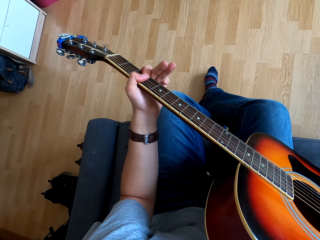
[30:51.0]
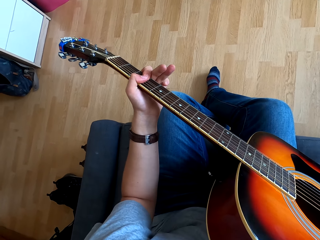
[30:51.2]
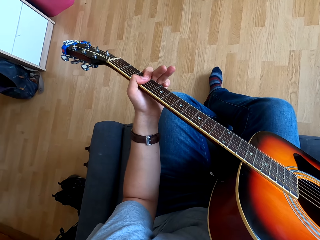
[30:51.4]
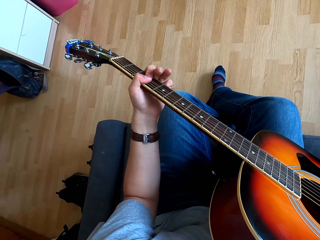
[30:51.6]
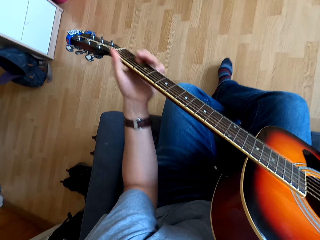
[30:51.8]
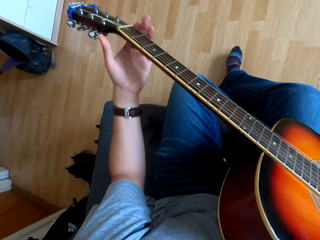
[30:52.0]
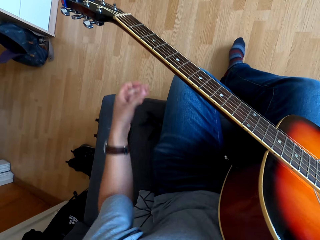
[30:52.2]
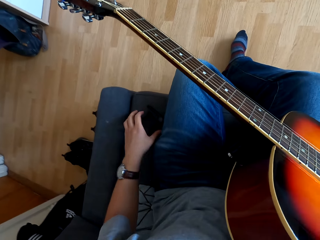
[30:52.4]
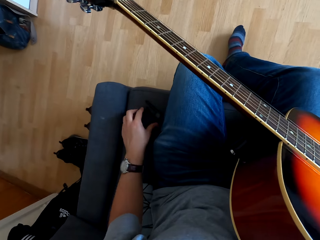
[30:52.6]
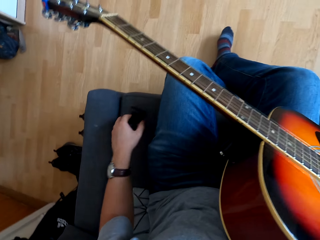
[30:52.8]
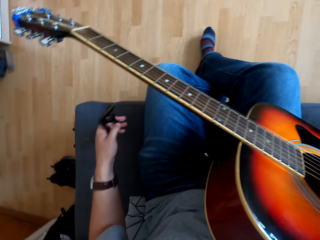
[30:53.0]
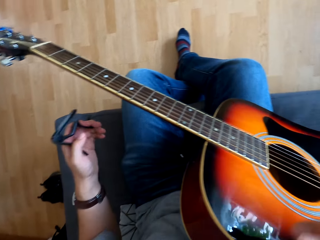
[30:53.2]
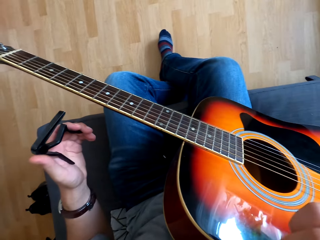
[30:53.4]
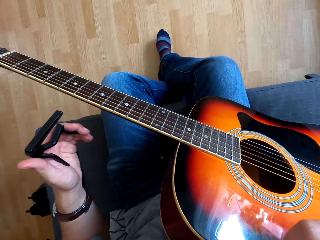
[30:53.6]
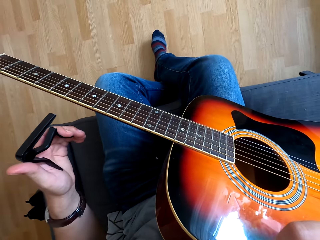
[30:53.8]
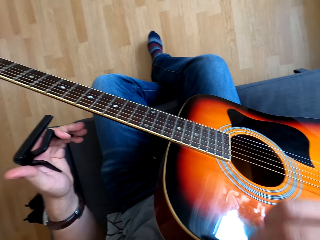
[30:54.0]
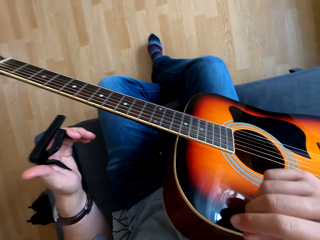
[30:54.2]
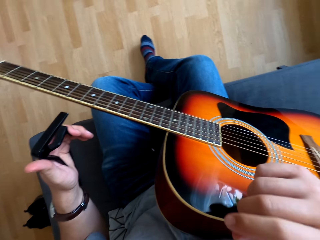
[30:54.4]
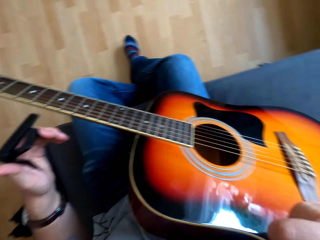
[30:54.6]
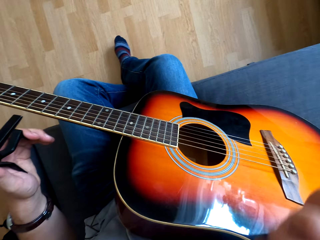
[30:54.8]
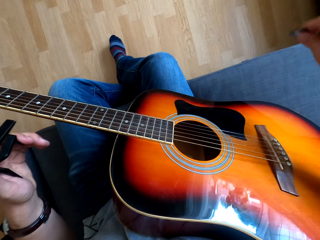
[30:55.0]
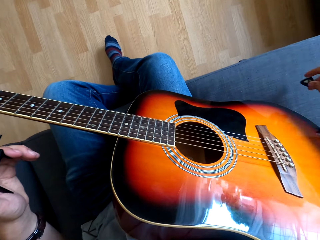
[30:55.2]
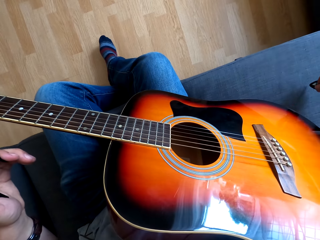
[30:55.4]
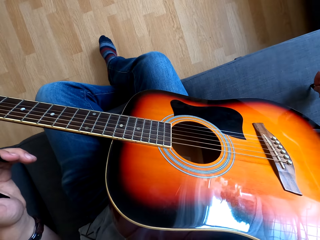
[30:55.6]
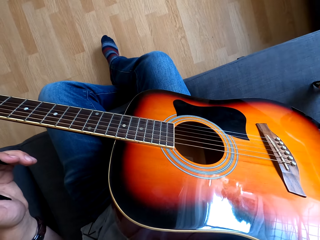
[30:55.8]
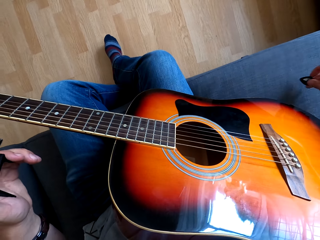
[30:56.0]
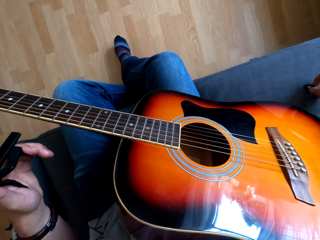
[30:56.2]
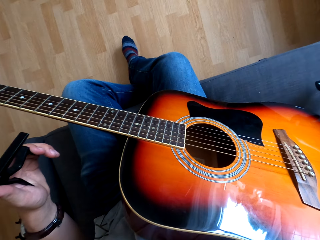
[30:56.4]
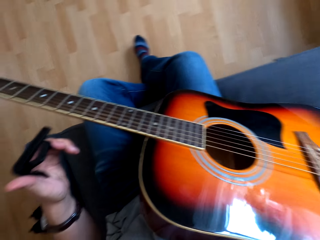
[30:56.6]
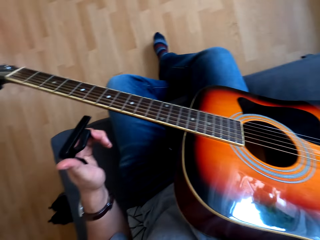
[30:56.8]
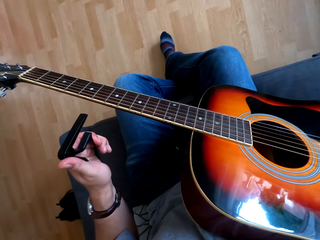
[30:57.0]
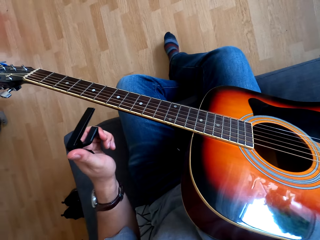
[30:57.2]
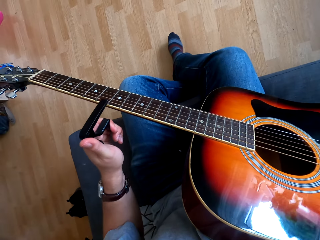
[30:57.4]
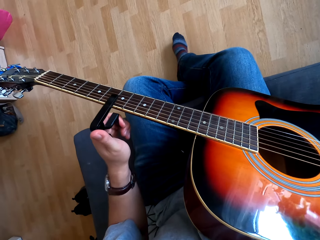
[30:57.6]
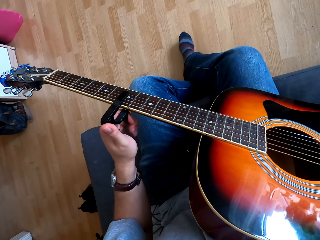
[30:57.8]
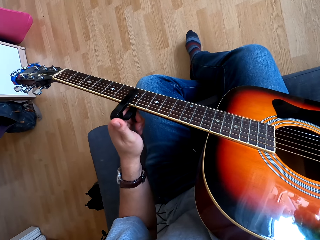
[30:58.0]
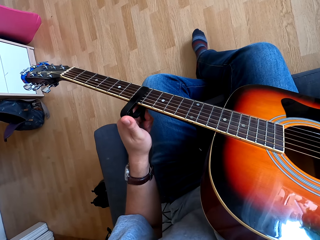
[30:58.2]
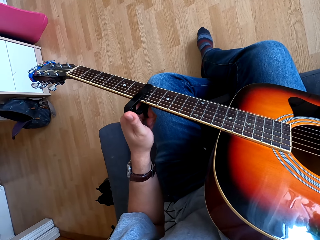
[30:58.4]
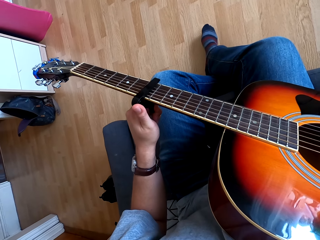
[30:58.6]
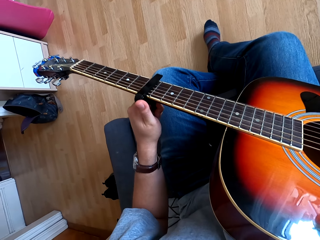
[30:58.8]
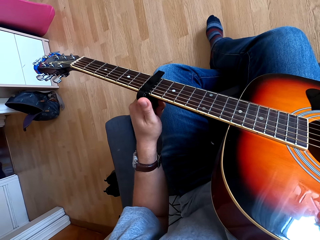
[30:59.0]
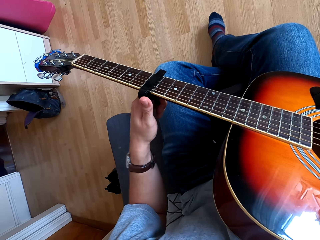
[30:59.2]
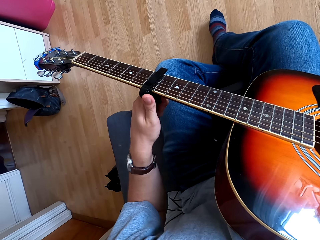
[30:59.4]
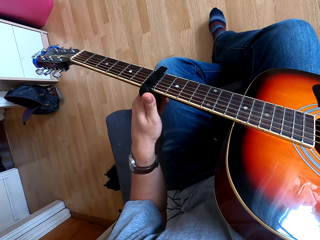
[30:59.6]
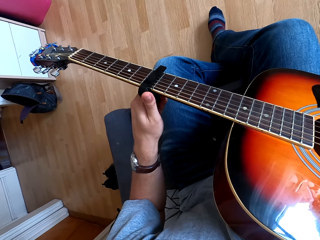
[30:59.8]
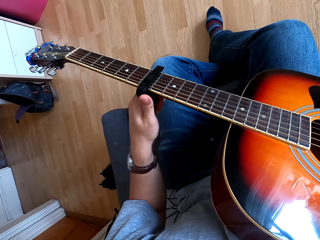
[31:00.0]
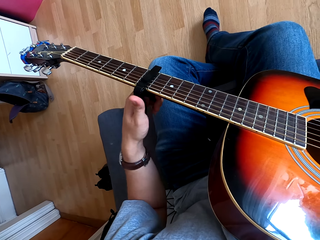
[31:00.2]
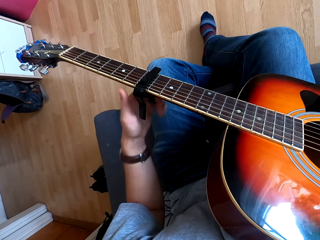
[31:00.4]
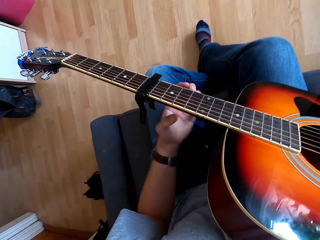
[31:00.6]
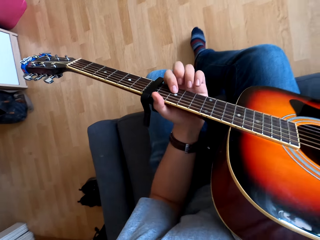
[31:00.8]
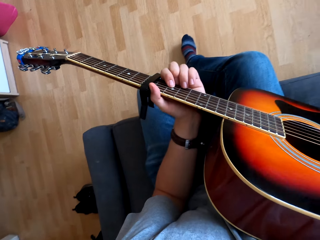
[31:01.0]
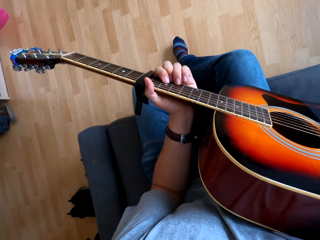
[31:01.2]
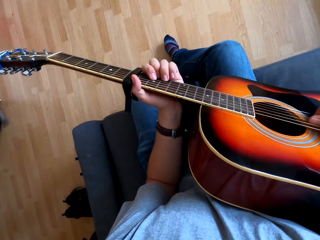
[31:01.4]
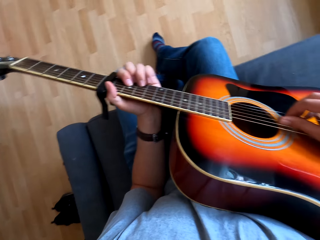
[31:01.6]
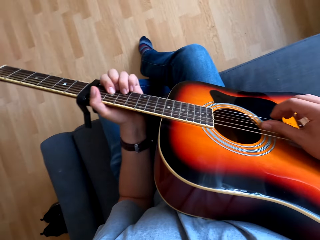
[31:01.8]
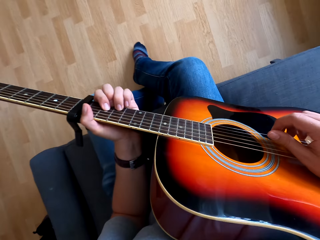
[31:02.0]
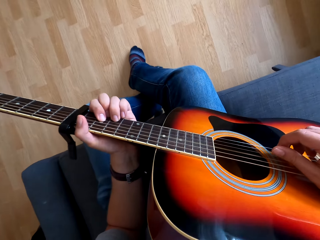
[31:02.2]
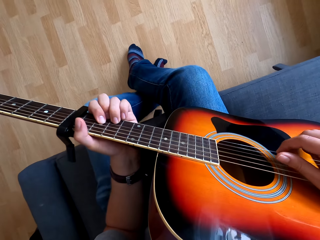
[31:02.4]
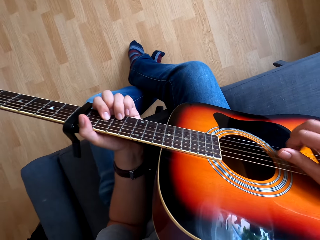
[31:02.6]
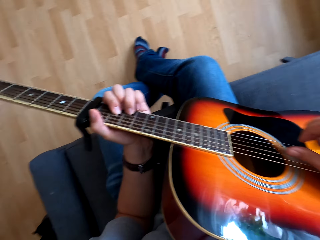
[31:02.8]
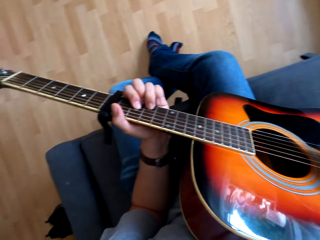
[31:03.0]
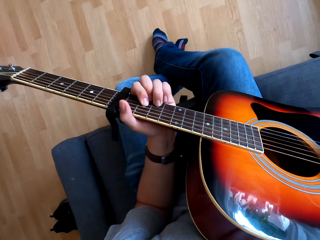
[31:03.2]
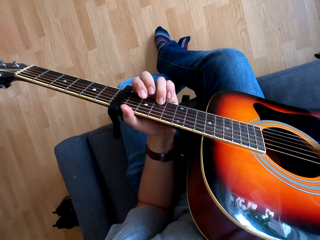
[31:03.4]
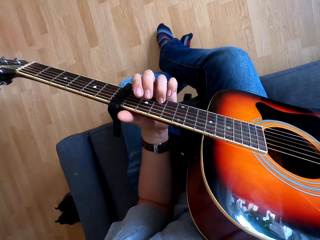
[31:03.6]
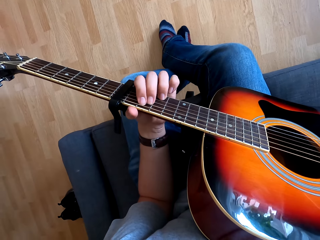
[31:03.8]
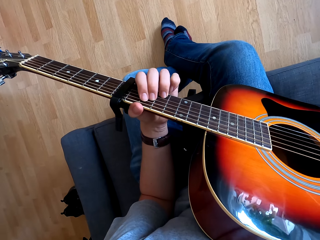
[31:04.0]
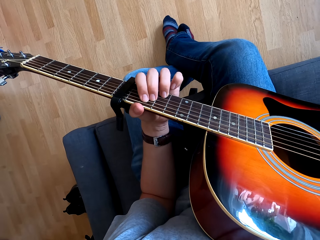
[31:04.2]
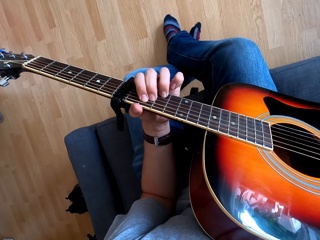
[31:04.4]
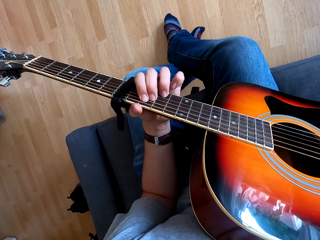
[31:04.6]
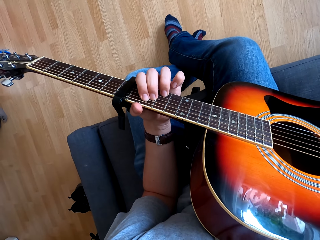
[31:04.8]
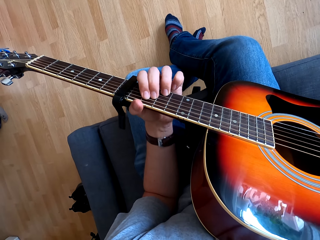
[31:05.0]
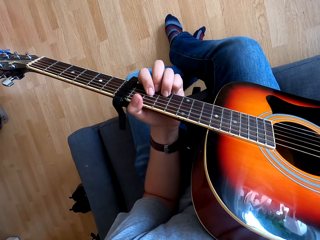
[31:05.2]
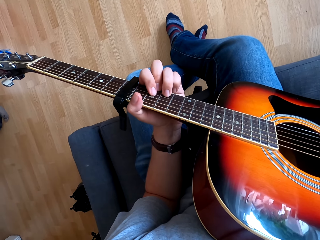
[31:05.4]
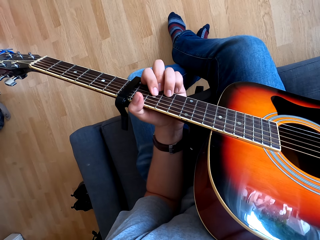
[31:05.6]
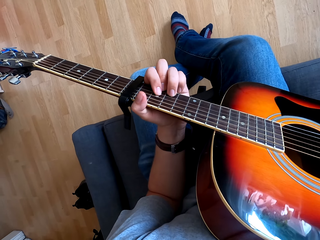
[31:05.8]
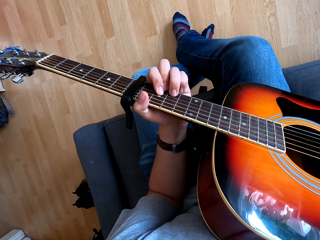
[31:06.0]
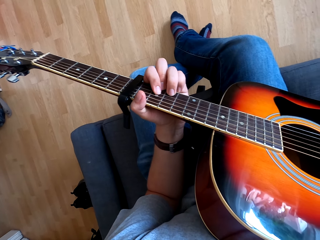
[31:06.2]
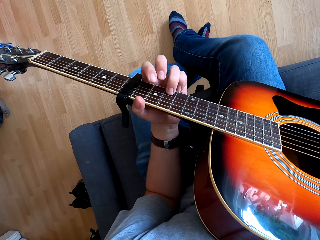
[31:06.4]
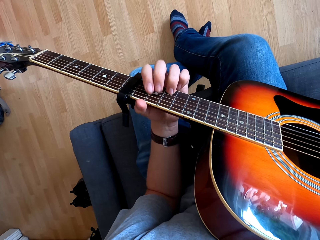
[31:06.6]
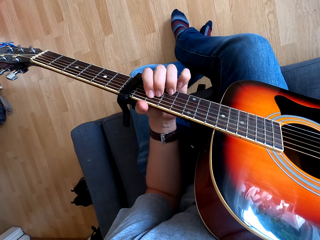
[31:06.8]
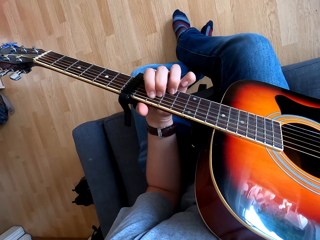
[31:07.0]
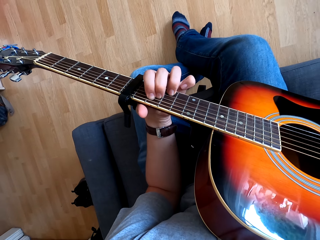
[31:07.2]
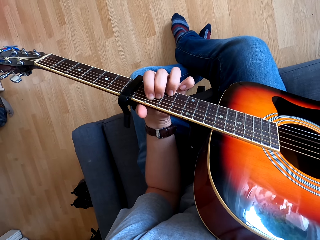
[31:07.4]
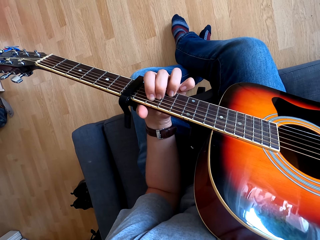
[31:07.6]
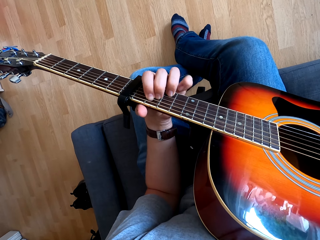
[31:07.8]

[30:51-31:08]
The camera wearer picks up a guitar capo. They touch something. They put down a guitar plectrum. They fix the guitar capo. They touch the guitar. They play the guitar.

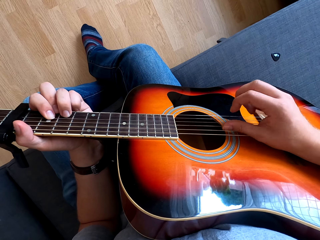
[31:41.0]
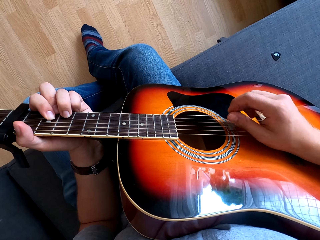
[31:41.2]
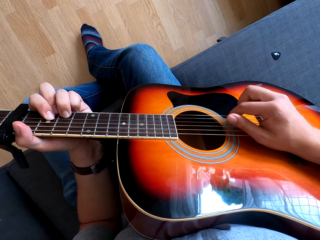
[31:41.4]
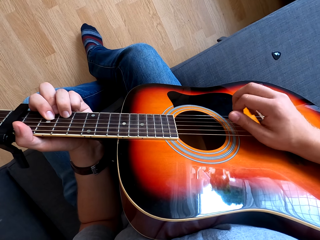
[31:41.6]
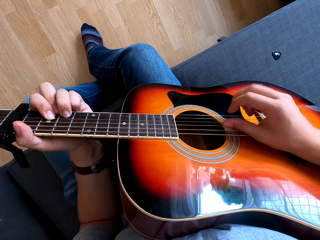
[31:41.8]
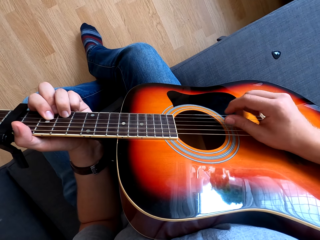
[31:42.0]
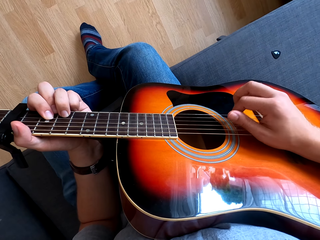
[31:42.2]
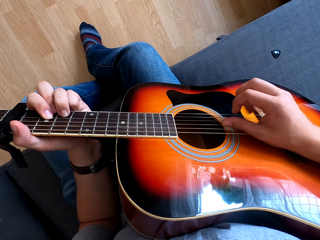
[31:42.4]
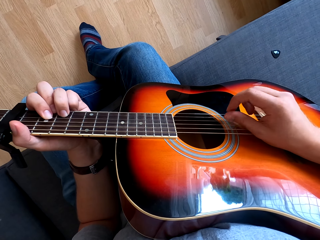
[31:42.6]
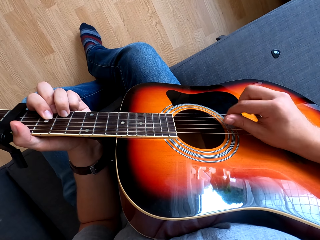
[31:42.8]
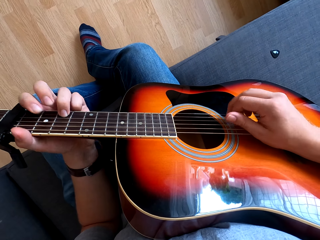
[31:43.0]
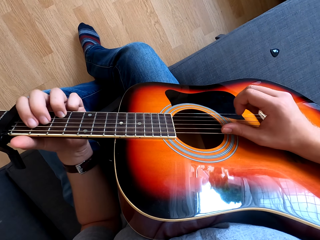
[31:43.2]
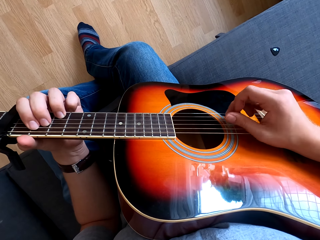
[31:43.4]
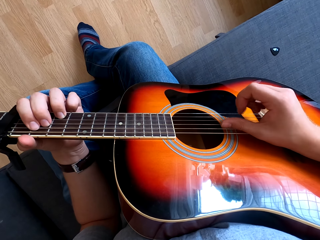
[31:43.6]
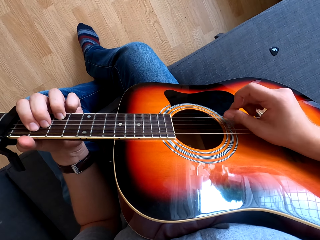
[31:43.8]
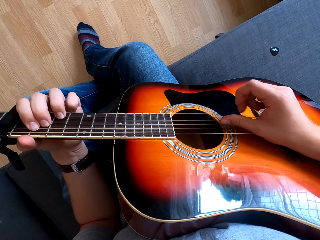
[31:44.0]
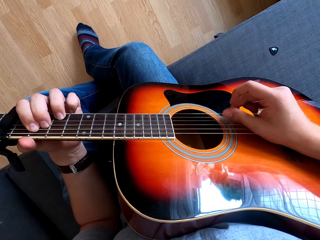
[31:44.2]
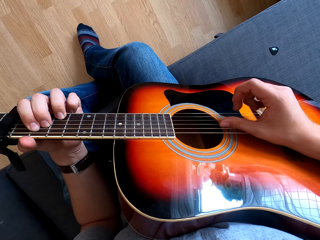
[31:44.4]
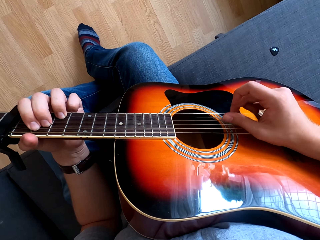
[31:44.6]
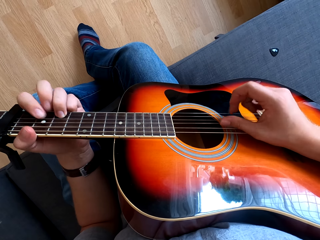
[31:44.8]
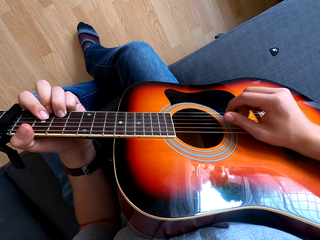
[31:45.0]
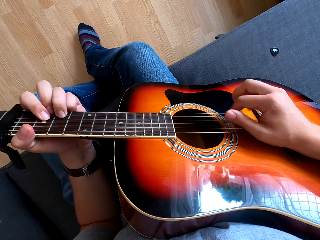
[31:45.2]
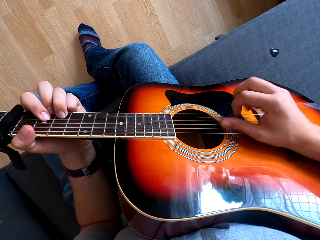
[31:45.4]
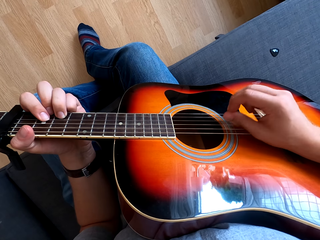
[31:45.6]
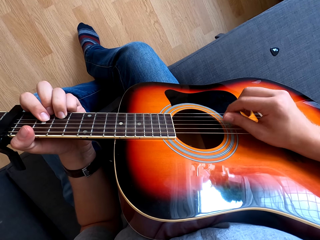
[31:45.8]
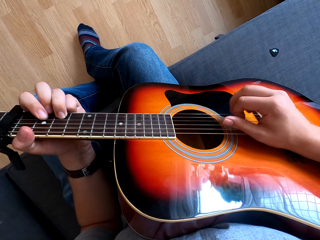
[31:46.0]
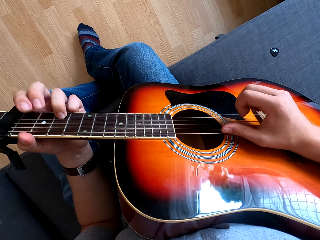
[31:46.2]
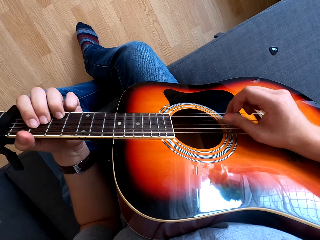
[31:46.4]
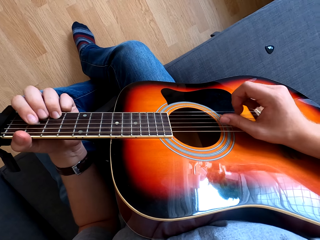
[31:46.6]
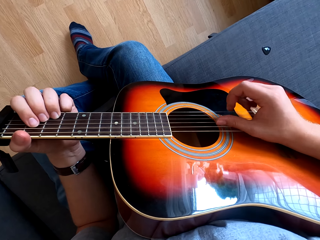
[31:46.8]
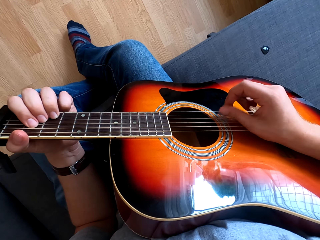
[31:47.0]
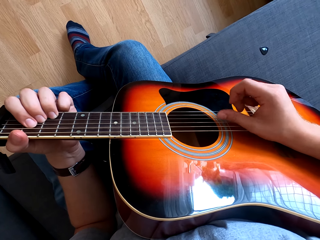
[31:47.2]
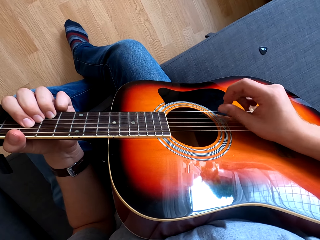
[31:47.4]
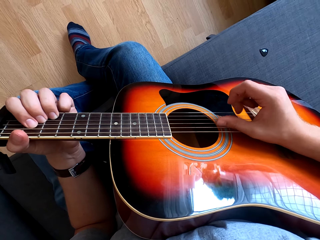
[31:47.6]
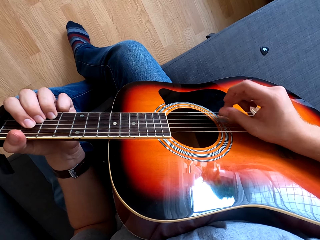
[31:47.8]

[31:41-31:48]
The camera wearer plays the guitar.
